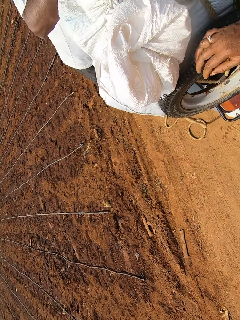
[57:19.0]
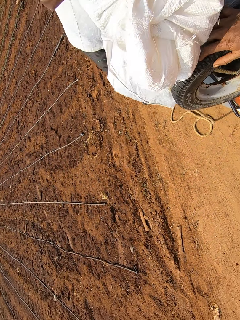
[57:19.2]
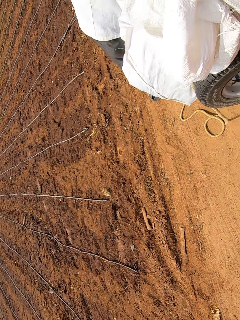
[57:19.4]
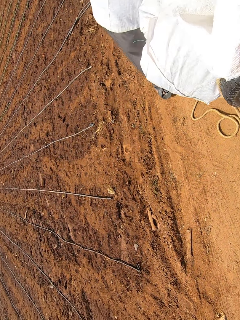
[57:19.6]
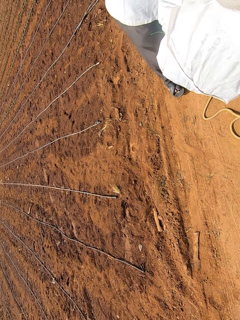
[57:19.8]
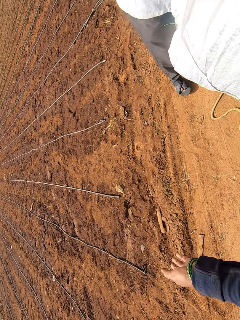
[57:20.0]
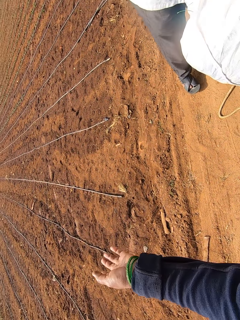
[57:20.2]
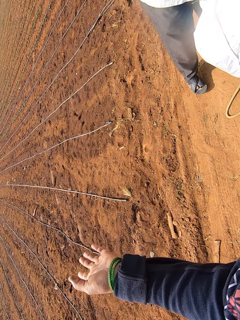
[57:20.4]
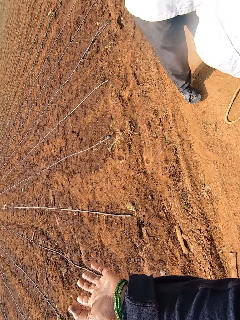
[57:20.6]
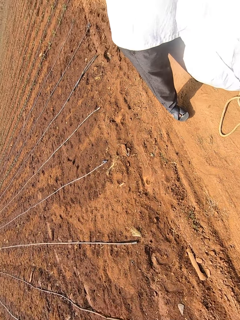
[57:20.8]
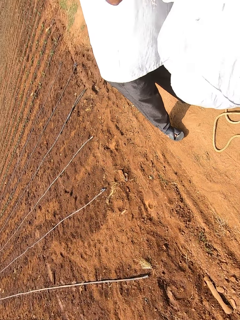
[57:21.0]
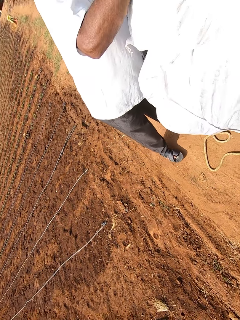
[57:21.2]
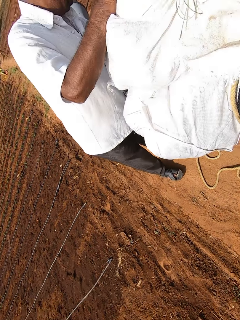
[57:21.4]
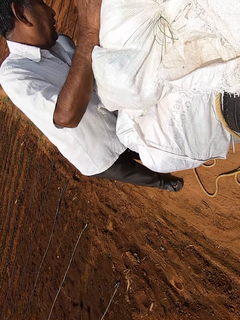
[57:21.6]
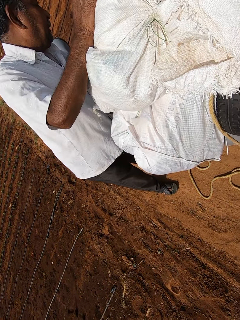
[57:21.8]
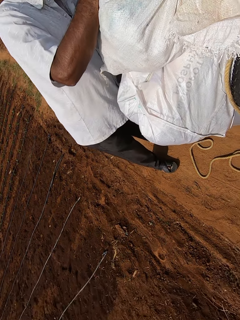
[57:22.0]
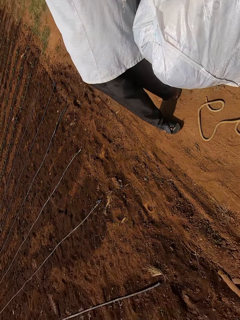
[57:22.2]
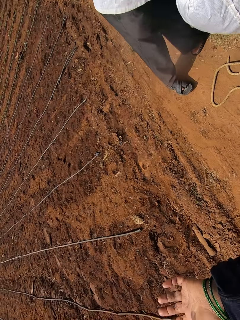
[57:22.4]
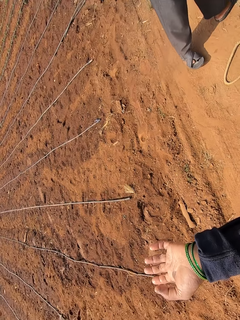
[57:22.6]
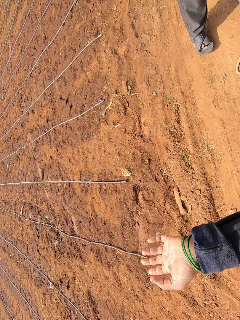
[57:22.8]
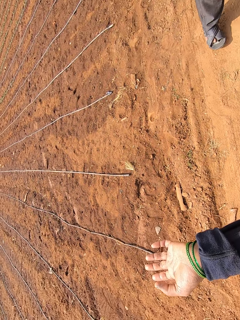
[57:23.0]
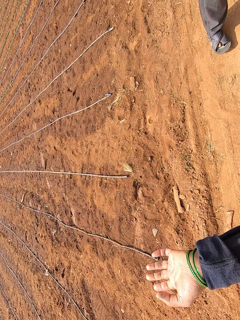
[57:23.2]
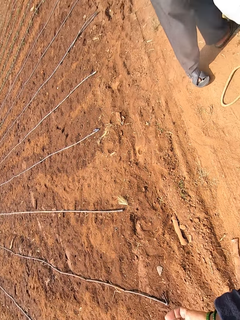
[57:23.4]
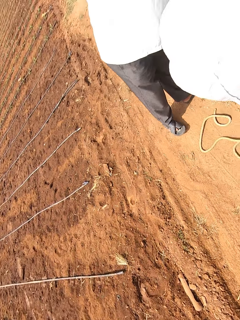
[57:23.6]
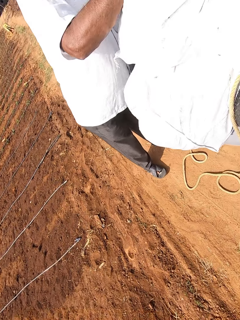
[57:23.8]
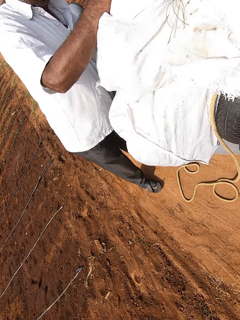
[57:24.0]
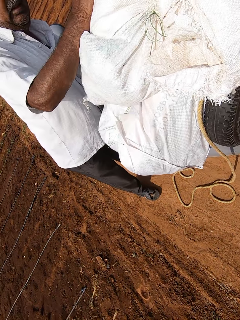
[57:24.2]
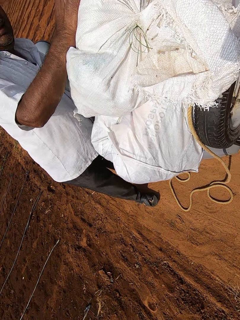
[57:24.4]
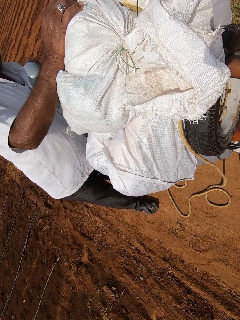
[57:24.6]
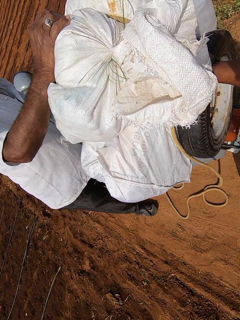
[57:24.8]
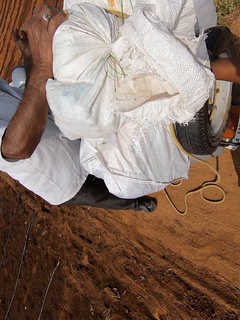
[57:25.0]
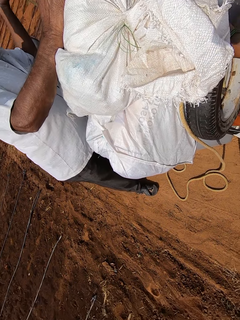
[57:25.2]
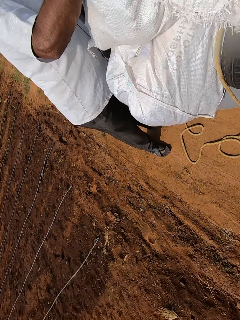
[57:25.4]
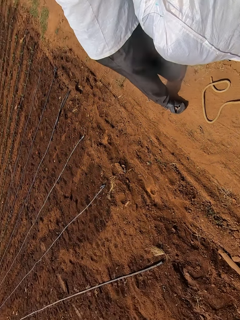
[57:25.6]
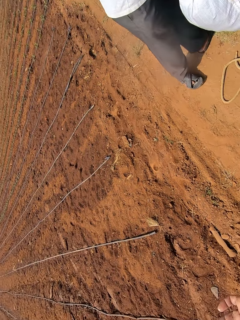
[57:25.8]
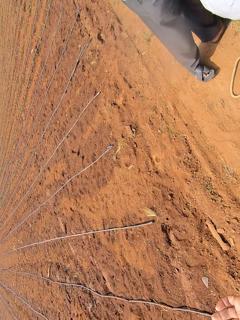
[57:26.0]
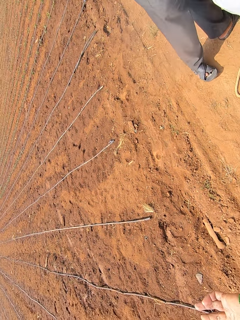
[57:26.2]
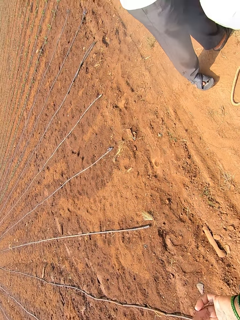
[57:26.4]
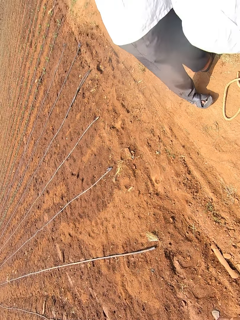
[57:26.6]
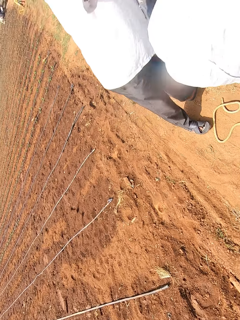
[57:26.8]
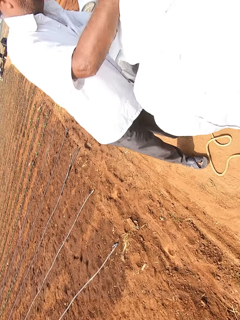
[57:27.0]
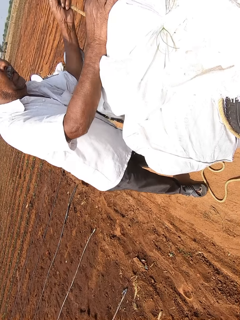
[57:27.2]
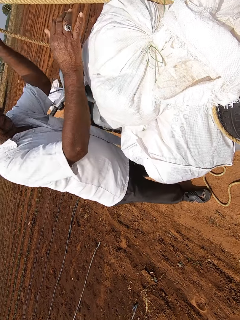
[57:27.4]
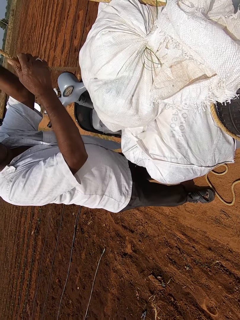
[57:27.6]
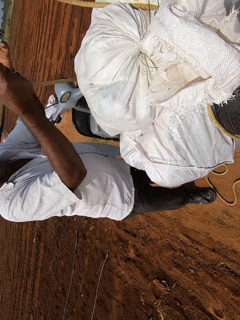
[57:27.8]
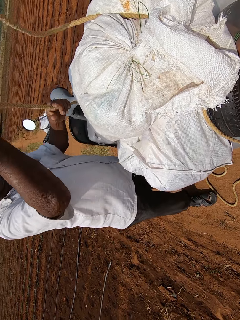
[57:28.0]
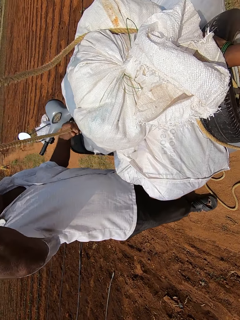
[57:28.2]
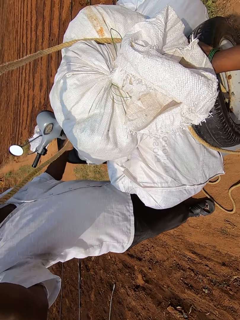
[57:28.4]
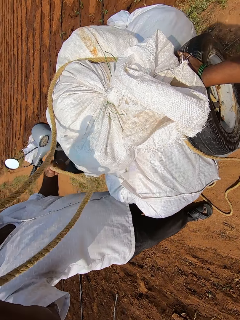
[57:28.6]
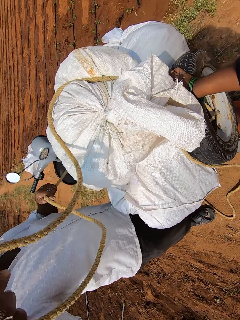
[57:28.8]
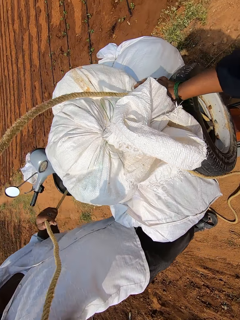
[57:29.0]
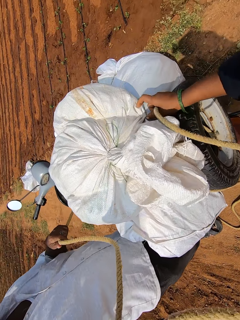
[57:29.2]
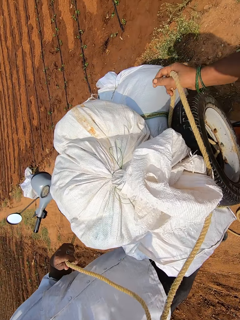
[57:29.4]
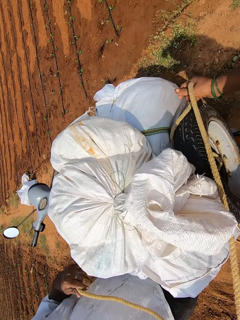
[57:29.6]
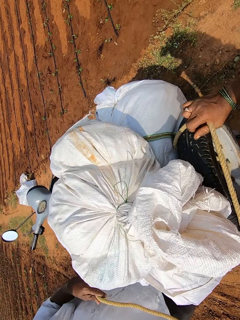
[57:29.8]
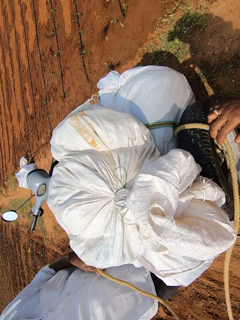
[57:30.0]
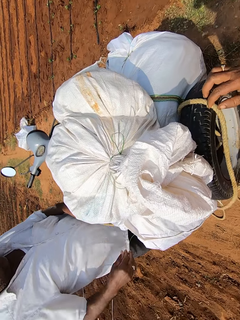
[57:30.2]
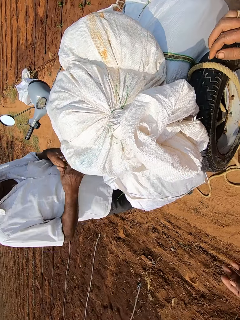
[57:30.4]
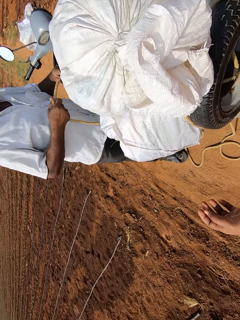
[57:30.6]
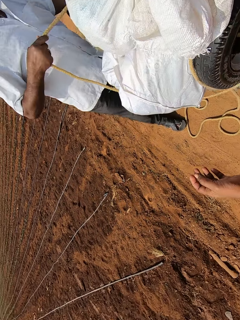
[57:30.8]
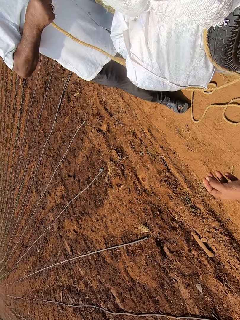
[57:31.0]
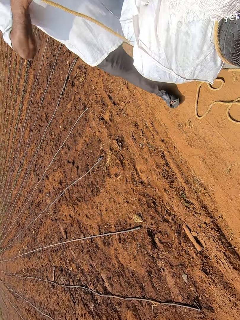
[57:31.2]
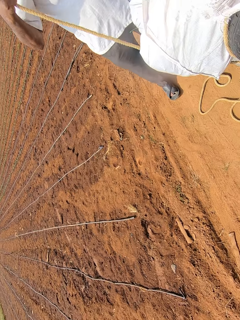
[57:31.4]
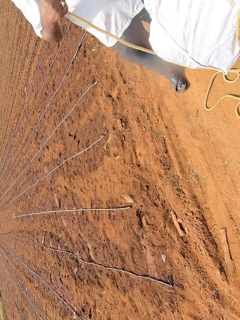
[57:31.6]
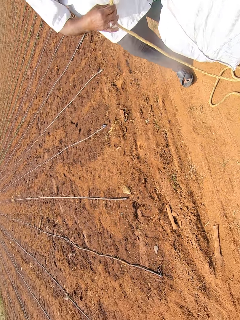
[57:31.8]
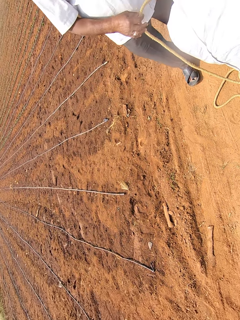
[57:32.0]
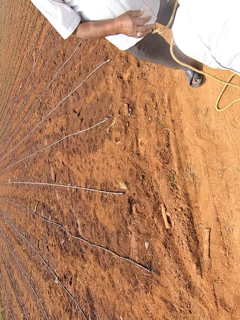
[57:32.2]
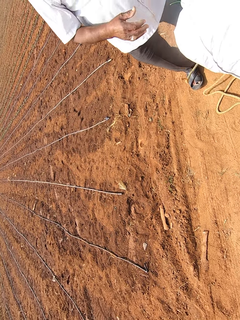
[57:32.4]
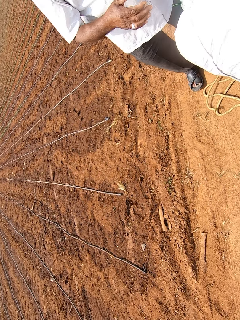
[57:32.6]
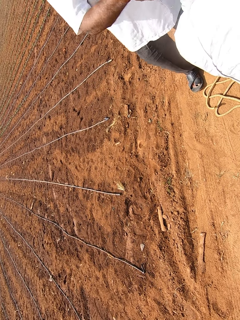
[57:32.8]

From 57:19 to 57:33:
The camera wearer places her right hand on a tyre. She does a hand gesture. The man pulls the rope with both hands and unties the goods on the motorbike. The camera wearer moves the rope with her right hand. The man swings the rope off some sacks on the motorcycle with his right hand.

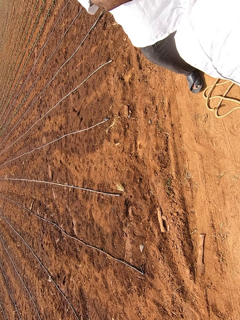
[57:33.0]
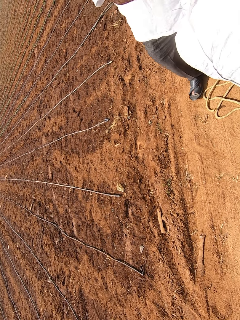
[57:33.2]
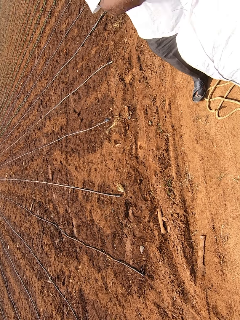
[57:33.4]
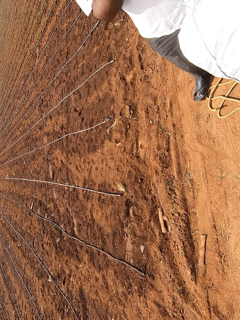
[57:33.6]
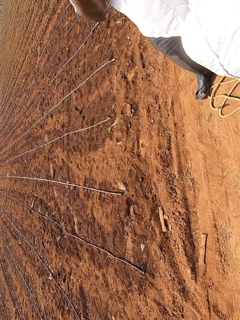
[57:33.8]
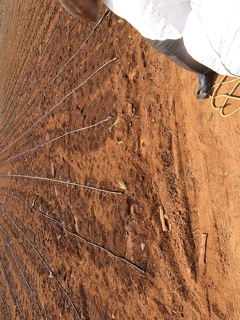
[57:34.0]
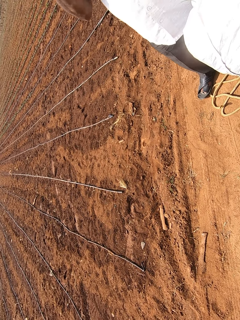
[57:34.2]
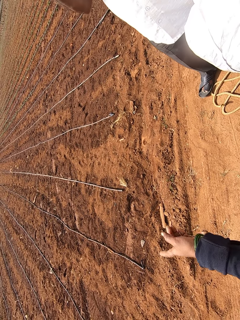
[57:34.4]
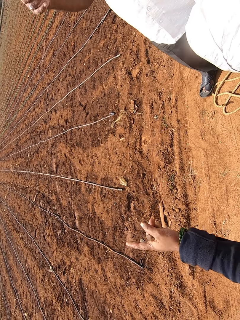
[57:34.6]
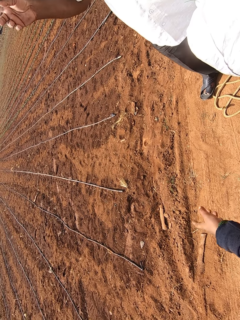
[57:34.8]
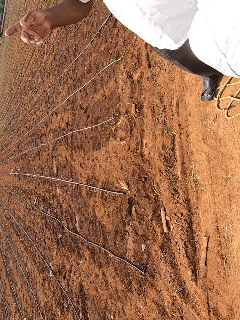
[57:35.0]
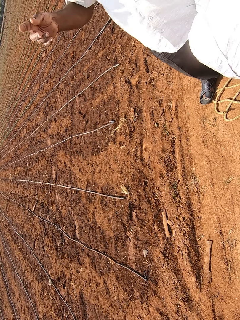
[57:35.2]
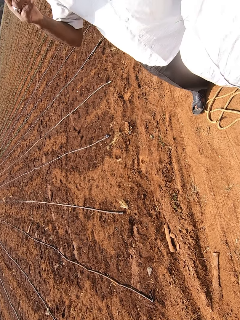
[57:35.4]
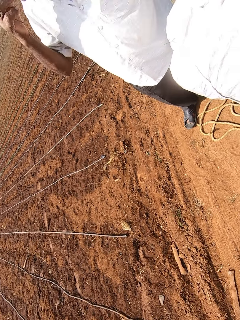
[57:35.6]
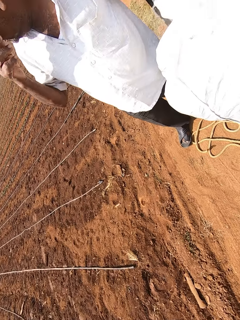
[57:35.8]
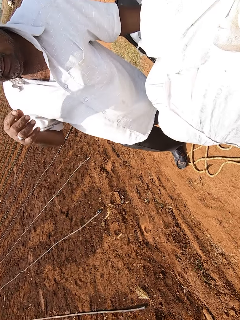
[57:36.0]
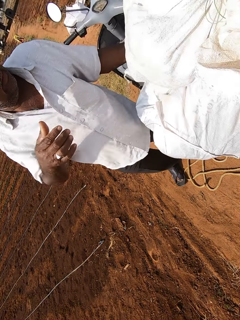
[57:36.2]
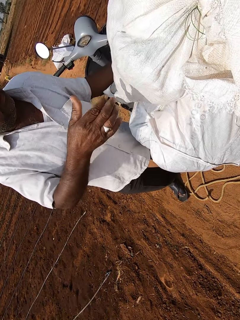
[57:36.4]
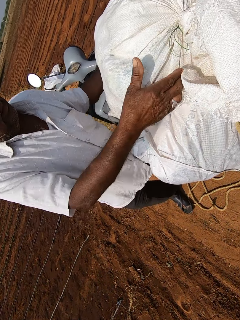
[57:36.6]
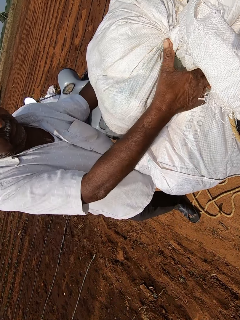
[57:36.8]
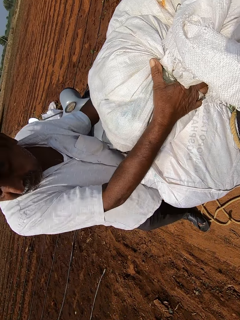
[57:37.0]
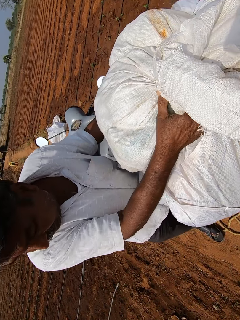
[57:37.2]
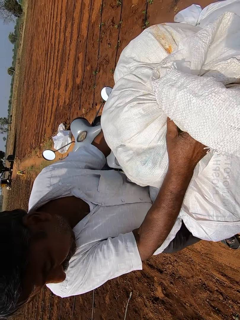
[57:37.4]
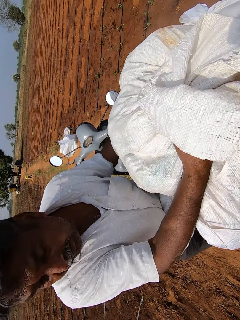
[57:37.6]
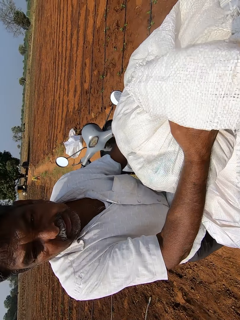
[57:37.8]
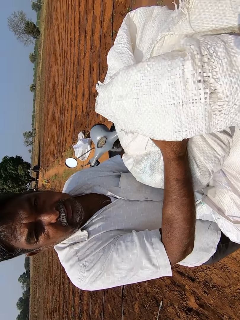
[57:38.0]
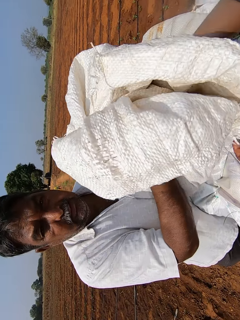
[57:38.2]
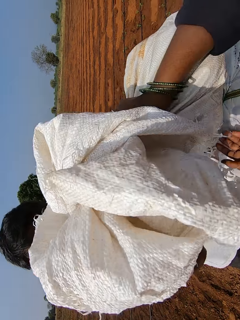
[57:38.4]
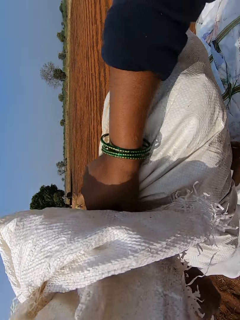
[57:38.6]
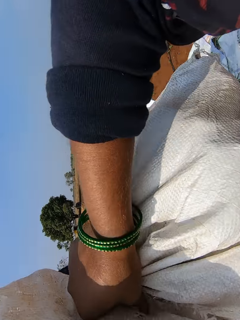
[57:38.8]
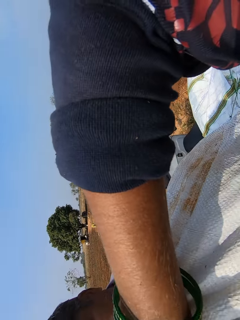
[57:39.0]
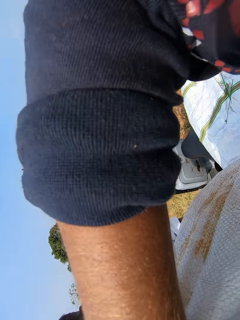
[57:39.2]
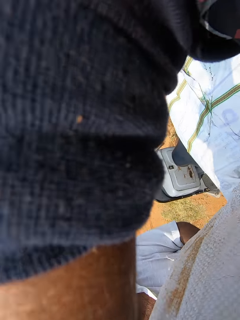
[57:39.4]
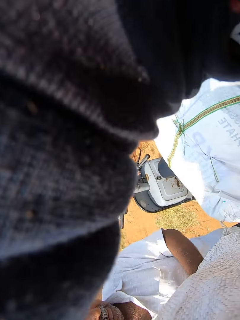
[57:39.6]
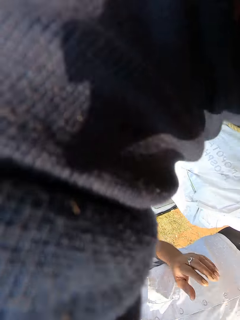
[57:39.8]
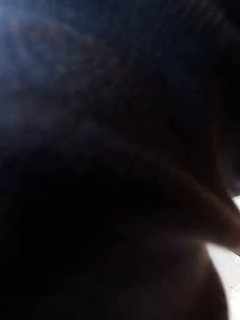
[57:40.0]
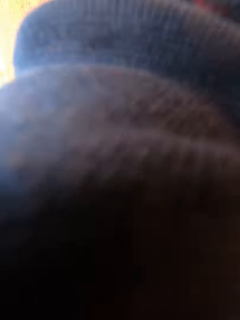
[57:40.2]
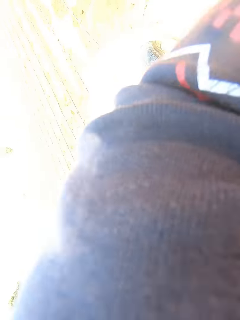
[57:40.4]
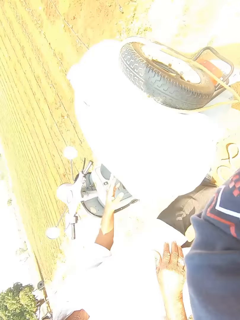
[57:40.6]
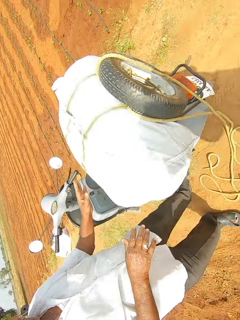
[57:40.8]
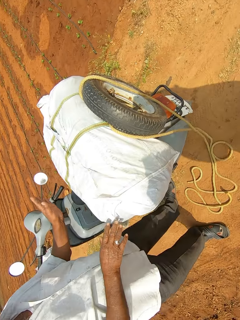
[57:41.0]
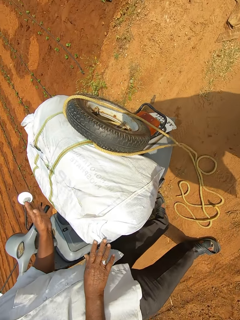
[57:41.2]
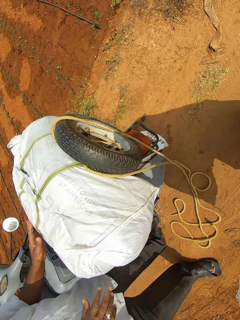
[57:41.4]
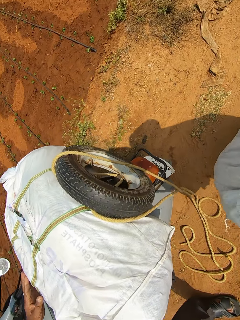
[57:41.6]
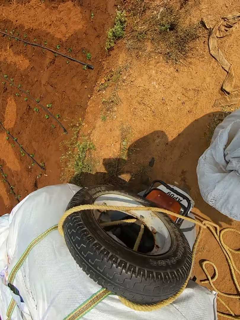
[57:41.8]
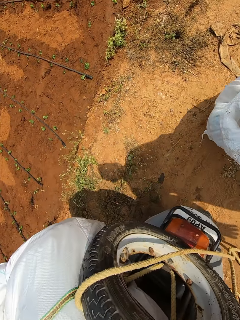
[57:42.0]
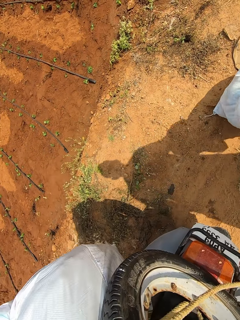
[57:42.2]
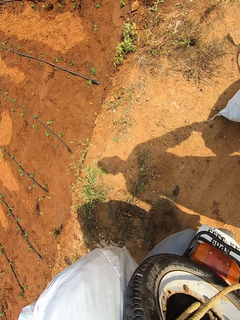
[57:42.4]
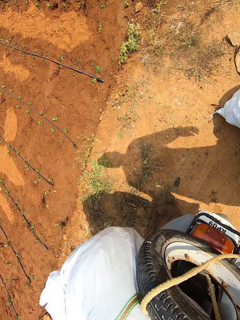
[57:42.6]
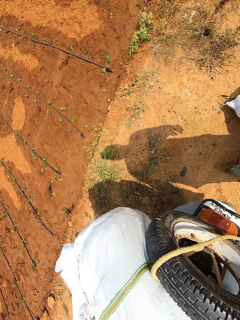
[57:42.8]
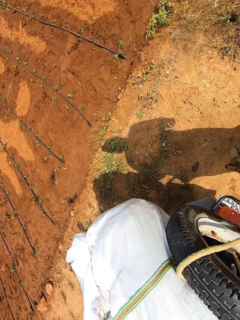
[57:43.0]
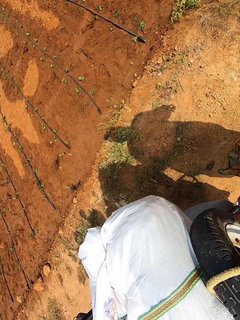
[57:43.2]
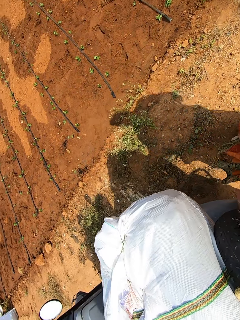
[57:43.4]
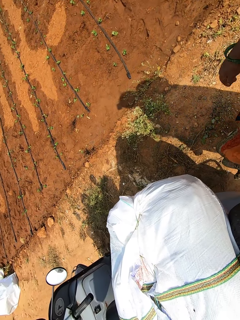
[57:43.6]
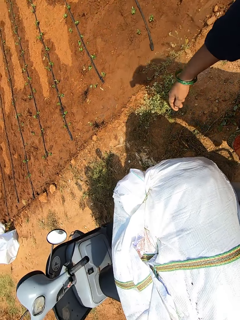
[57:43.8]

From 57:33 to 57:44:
The man lifts the sack off the motorcycle with both hands. The camera wearer holds the sack with her right hand. The man passes the sack to the camera wearer with both hands. The camera wearer drops the sack on the ground with her right hand.
